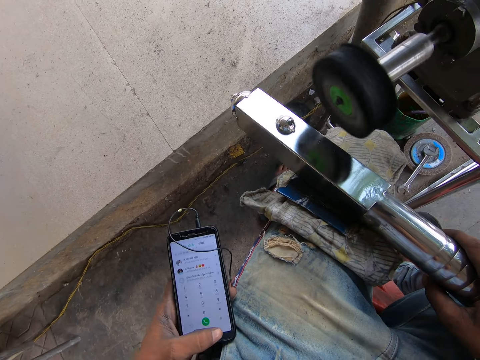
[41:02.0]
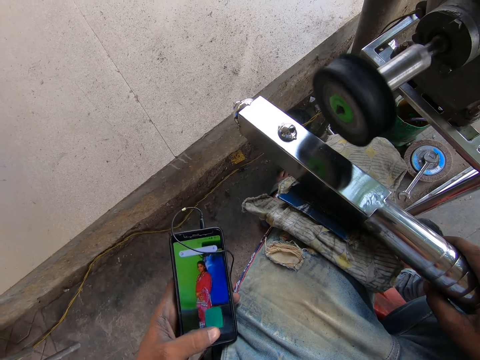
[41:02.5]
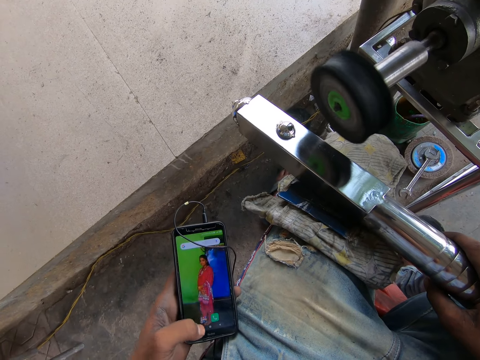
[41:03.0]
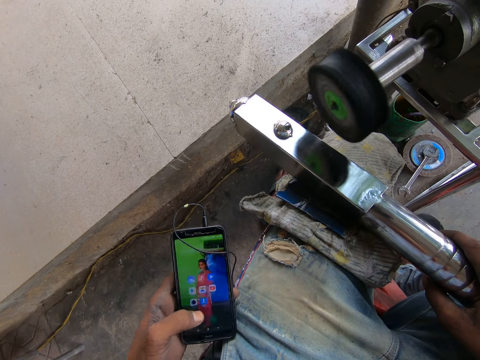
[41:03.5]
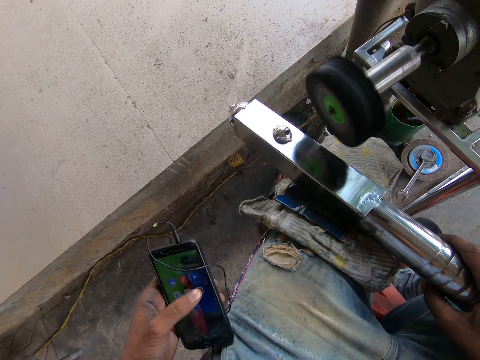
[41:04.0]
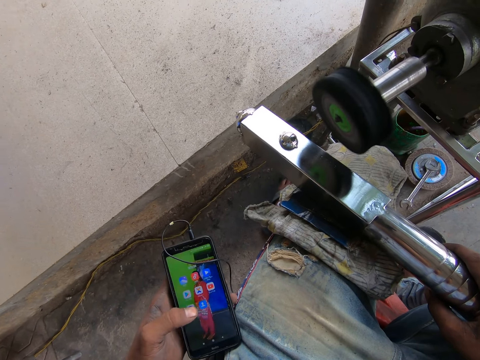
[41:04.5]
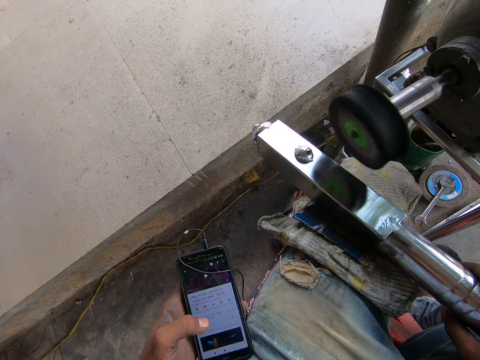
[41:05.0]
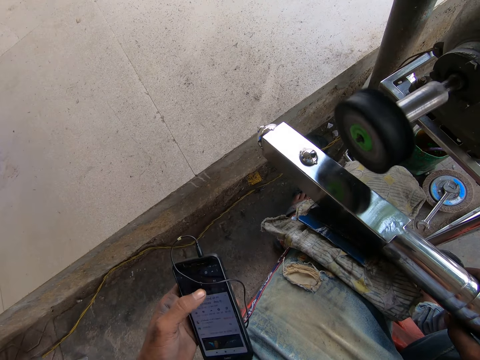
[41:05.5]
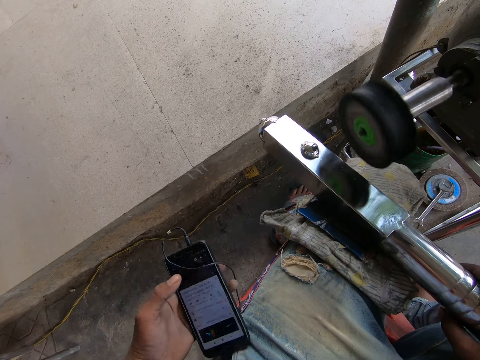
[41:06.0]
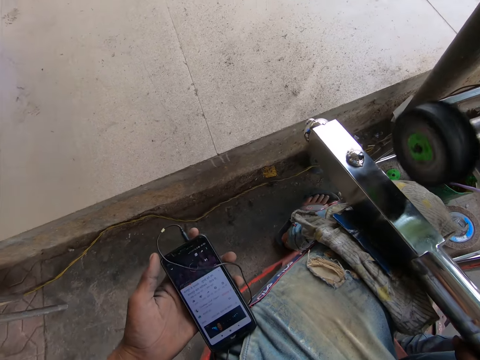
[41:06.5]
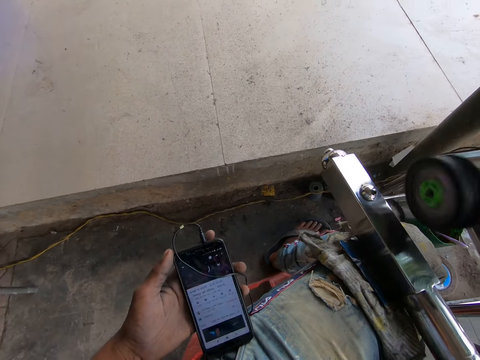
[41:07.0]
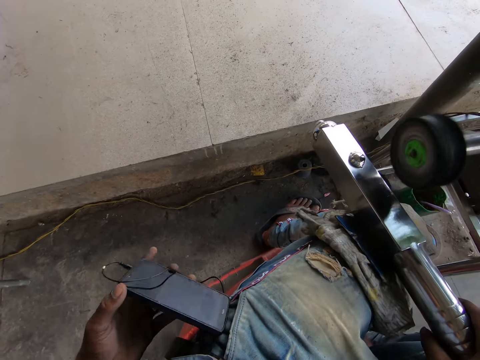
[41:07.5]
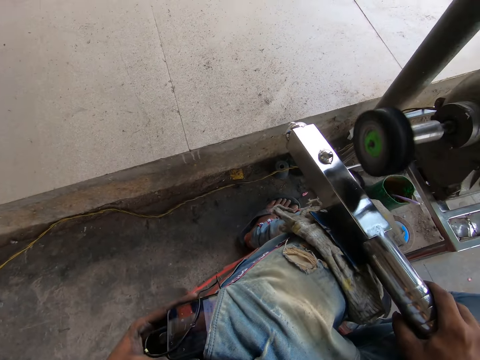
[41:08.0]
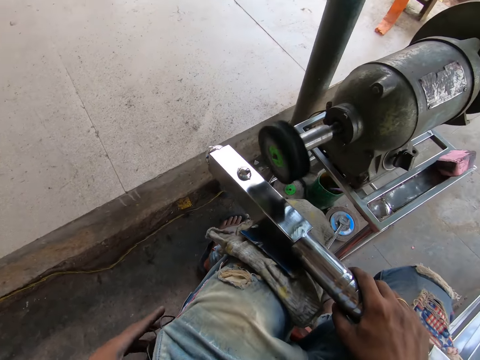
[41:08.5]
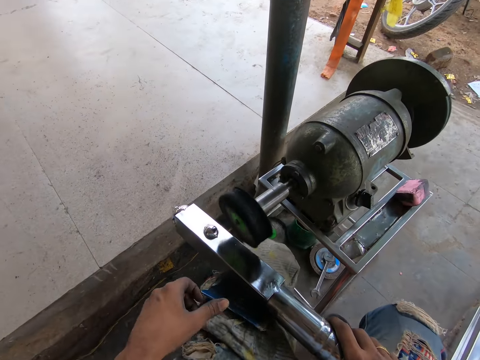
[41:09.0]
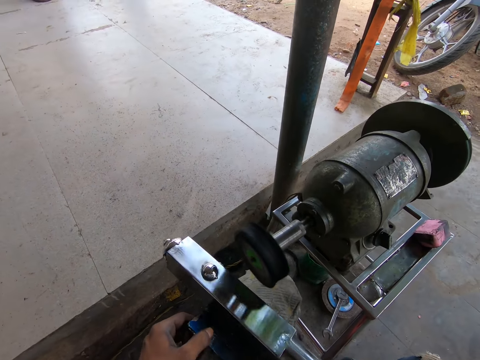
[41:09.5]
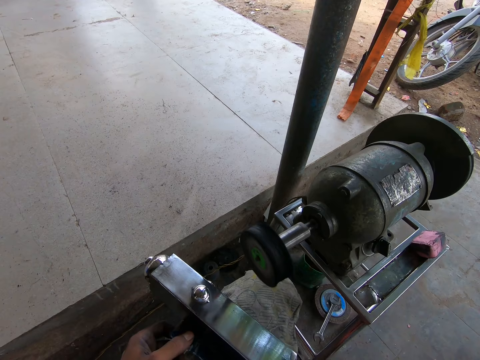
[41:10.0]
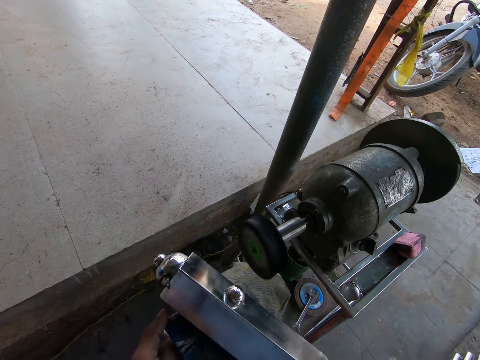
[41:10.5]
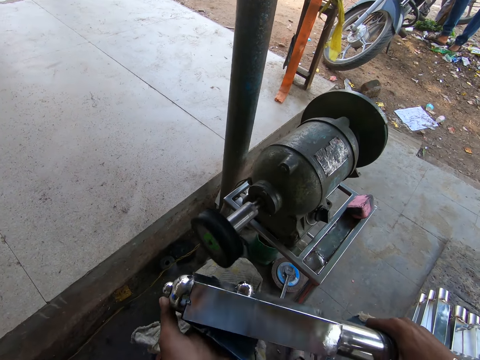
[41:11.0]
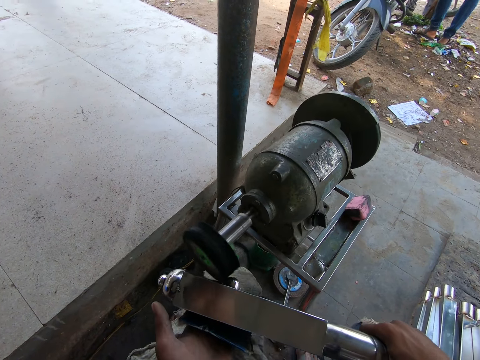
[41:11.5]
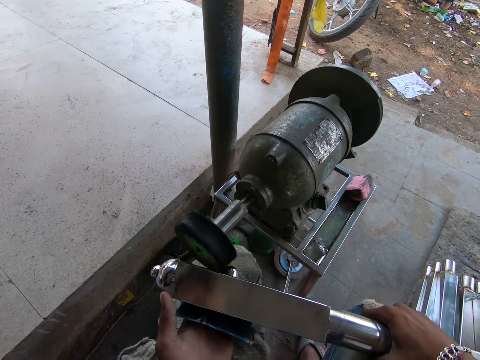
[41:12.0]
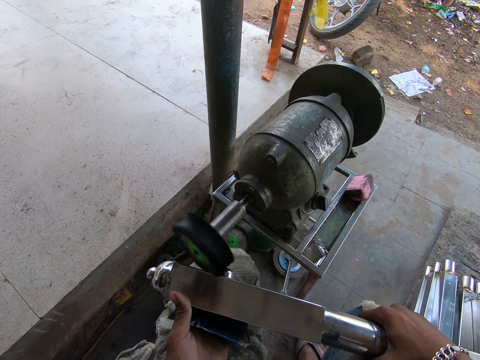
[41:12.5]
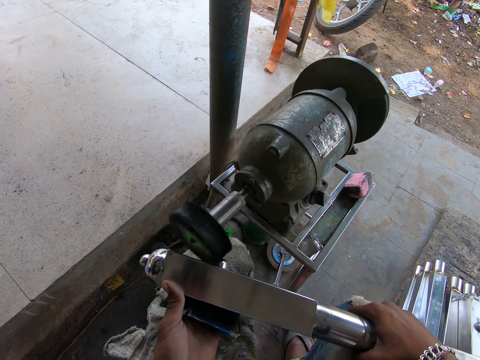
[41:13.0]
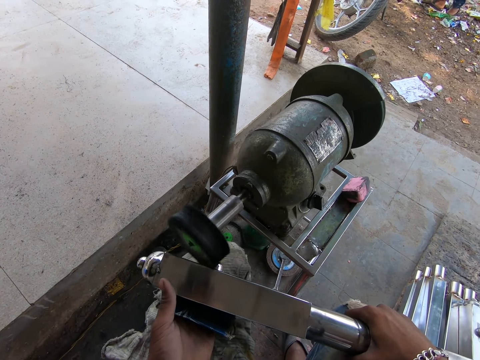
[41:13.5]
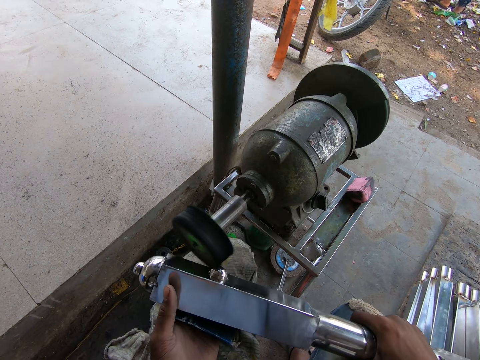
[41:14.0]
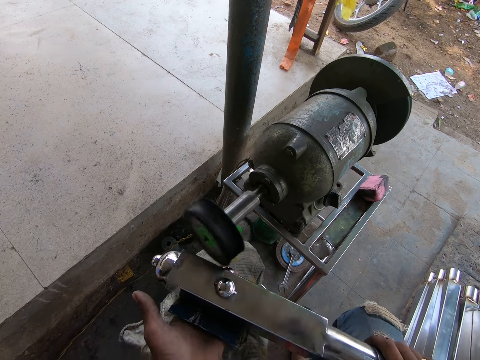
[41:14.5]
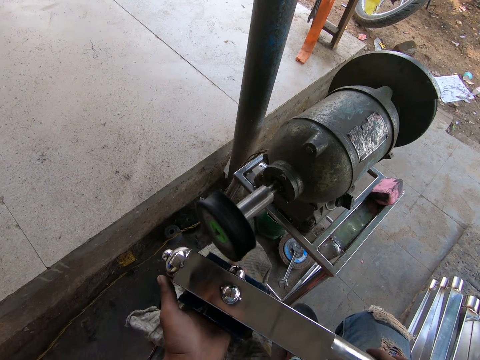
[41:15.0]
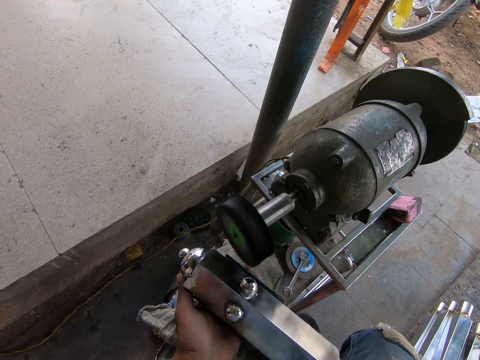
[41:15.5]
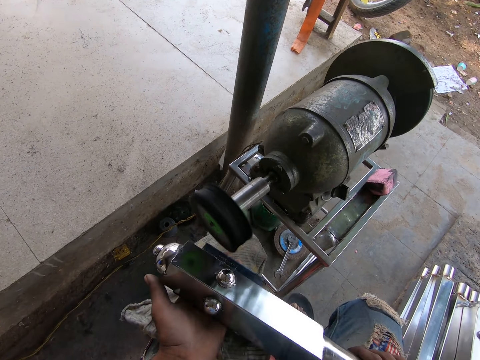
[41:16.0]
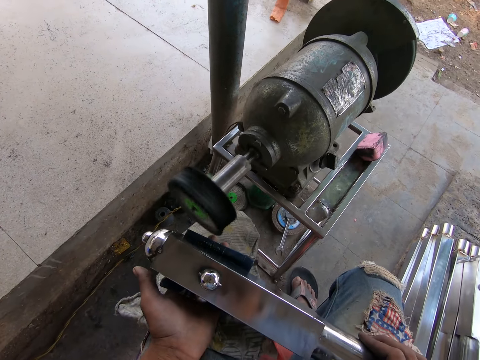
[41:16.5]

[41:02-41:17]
The camera wearer types on the phone. He puts the phone in his left hand in his pant pocket. He picks up a paper from his lap with his left hand. He raises the metal rod from his lap with both hands. He holds the metal rod to the bench grinder with both hands. He smoothens the metal rod in his hands with the bench grinder. He turns the metal rod in his left hand with his right hand.

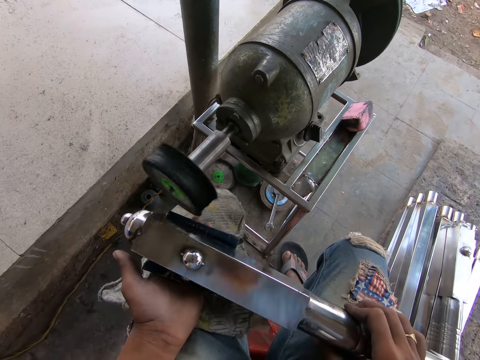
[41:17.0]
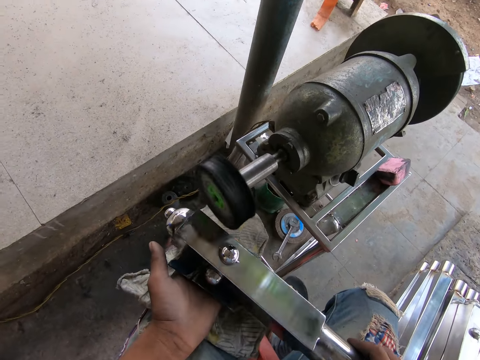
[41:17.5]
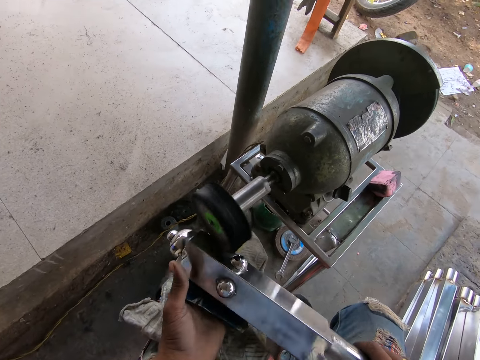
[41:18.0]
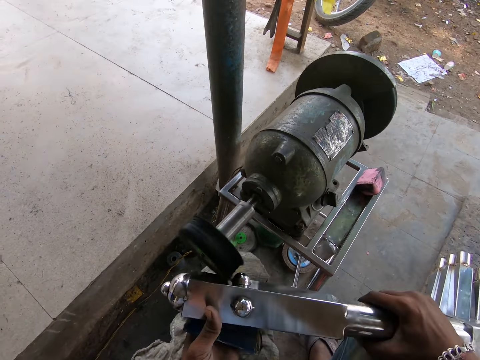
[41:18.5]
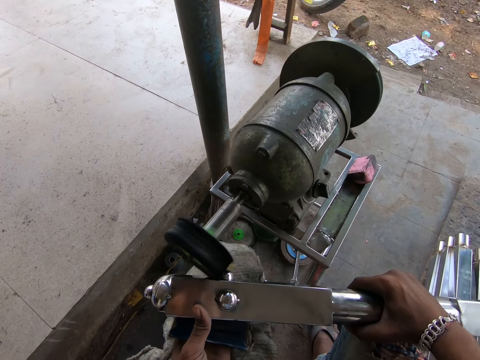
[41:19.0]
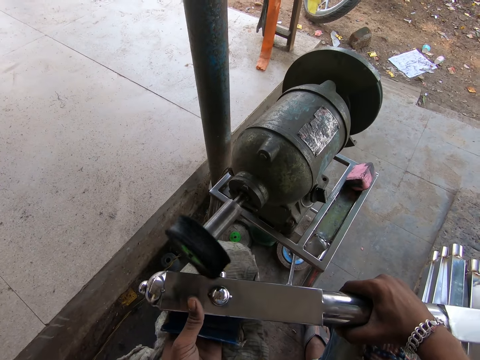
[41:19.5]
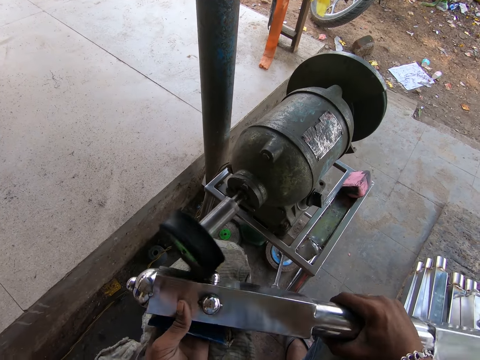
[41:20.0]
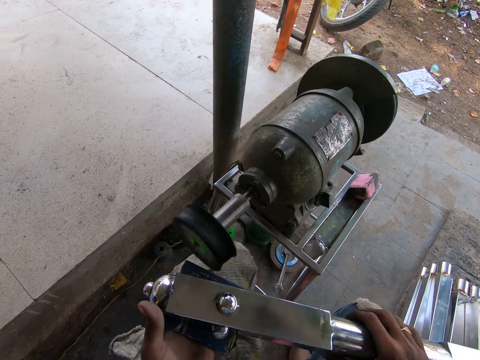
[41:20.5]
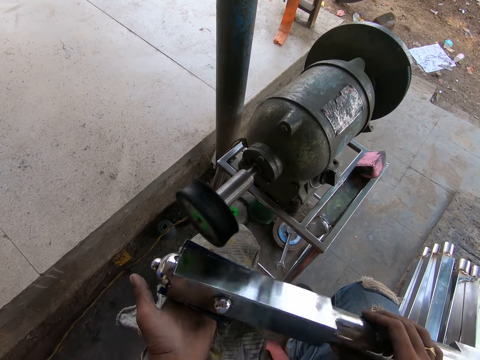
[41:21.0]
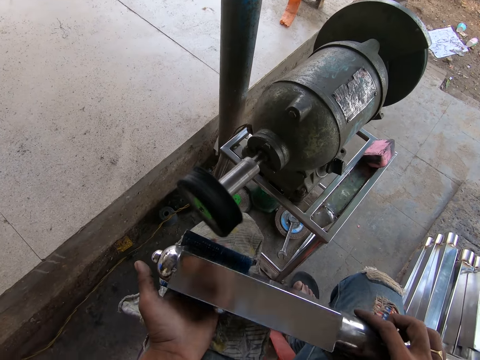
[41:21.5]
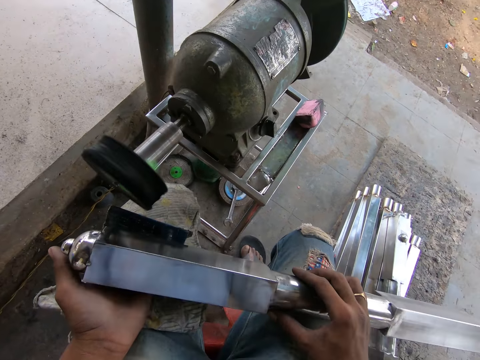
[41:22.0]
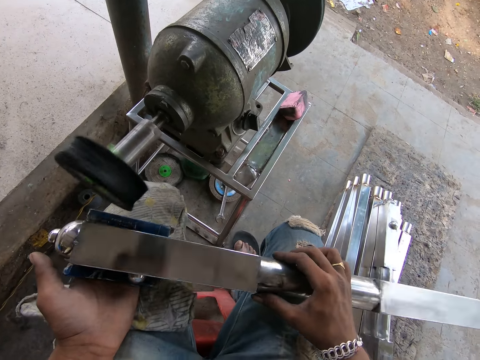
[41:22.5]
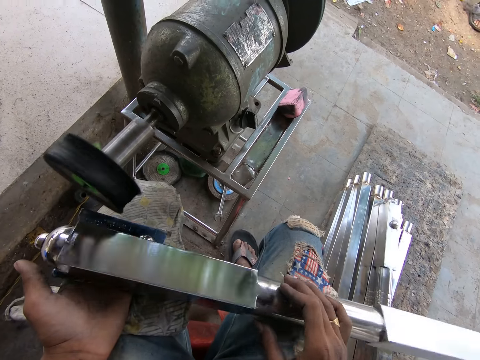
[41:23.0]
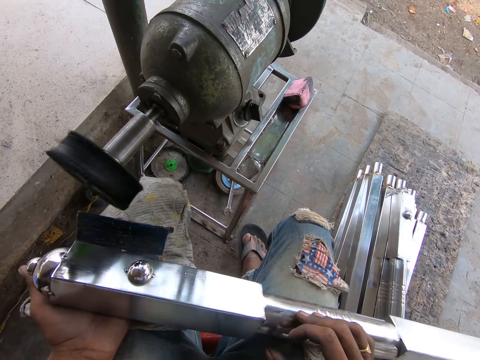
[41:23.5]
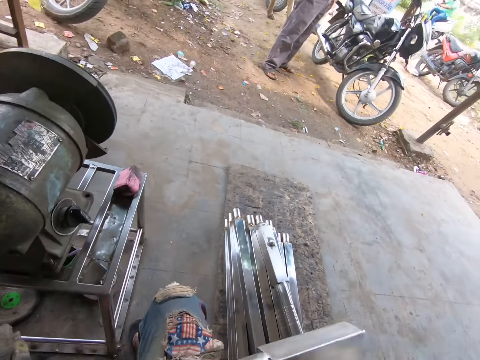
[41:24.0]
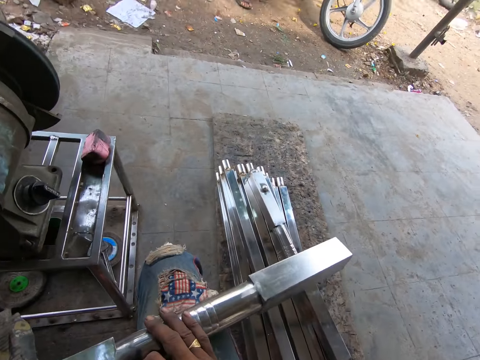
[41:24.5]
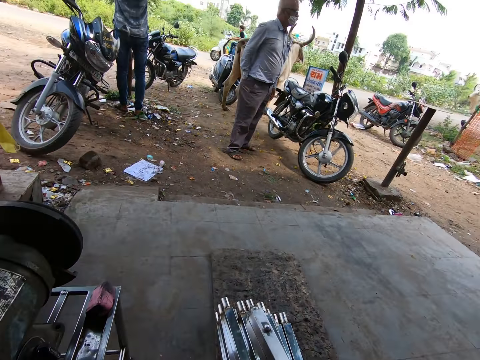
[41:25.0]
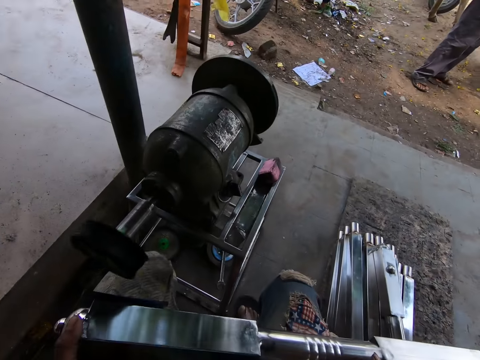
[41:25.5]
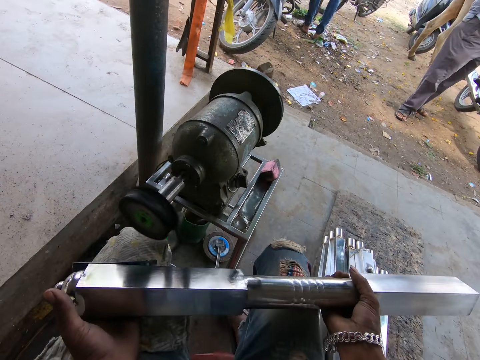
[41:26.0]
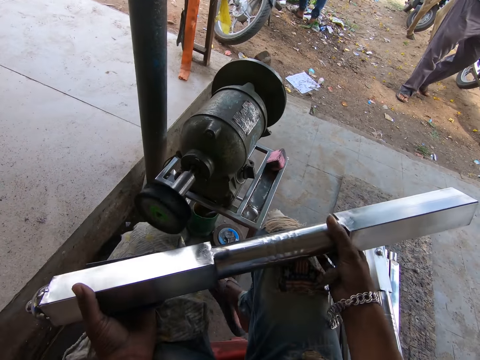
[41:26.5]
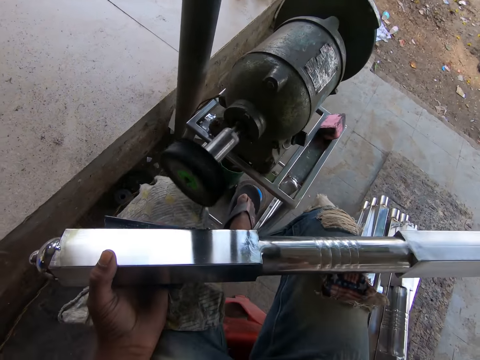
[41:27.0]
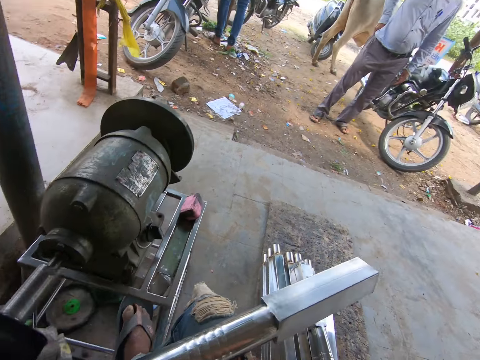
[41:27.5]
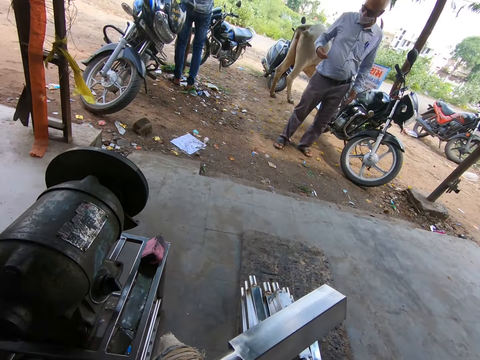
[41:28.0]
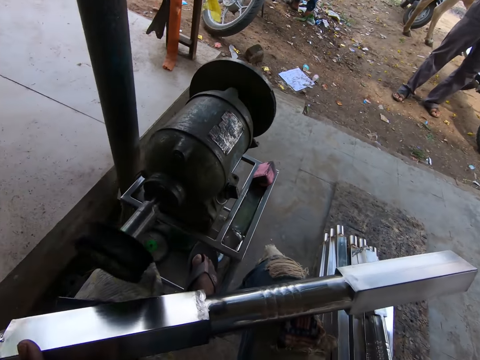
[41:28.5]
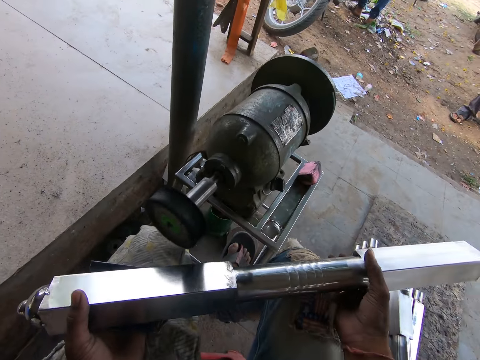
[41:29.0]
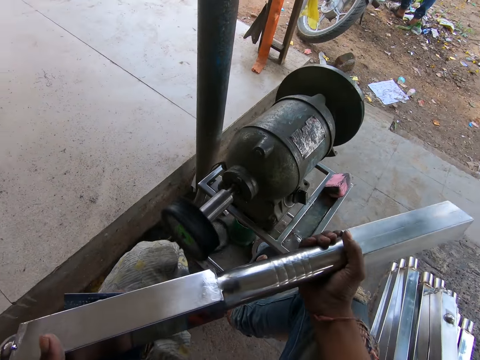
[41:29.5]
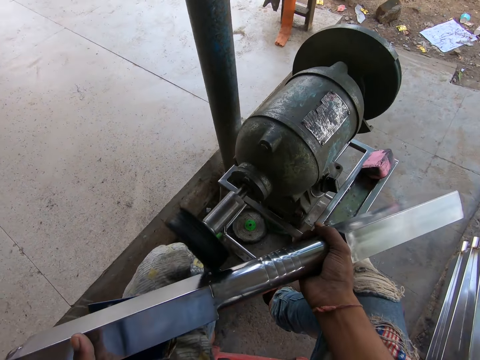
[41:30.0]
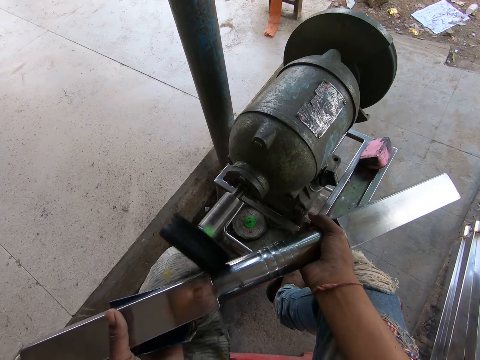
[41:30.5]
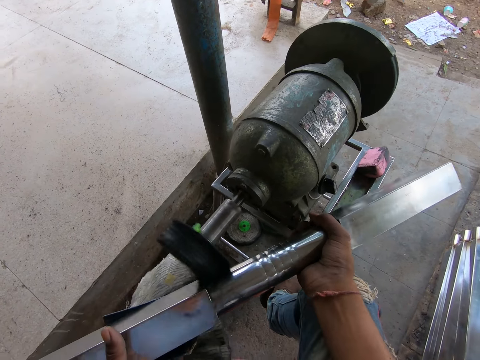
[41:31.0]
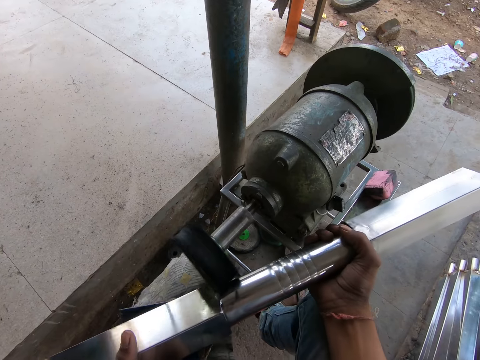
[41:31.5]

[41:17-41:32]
The camera wearer looks at the metal. He holds the metal rod to the bench grinder with both hands. He smoothens the metal rod in his hands with the bench grinder. He turns the metal rod in his left hand with his right hand. He looks around. He passes the metal rod from his right hand to his left hand. He puts his leg on the machine and puts his hand up. He holds the metal rod with both hands. He smoothens the metal rod in his hands with the bench grinder.
